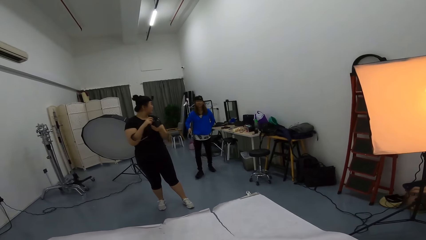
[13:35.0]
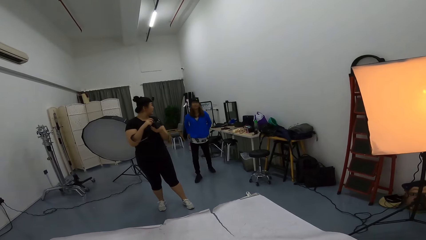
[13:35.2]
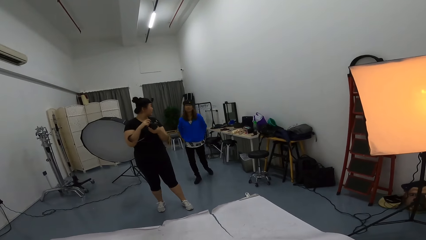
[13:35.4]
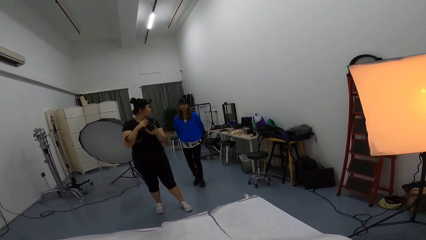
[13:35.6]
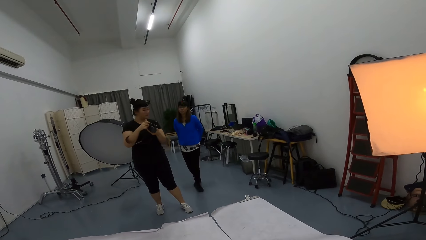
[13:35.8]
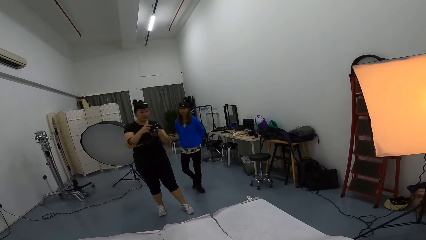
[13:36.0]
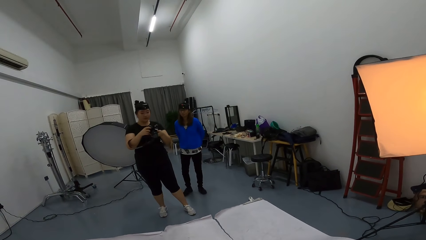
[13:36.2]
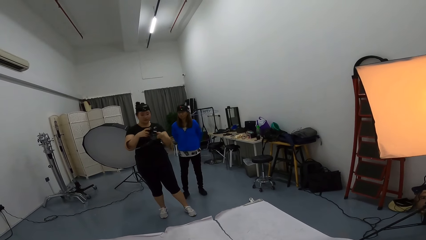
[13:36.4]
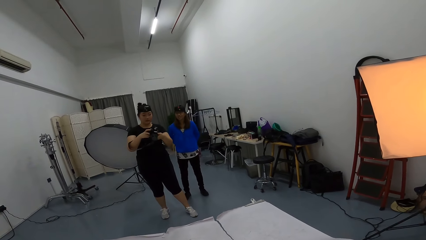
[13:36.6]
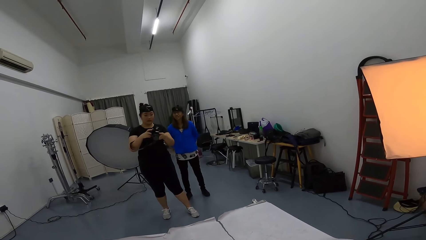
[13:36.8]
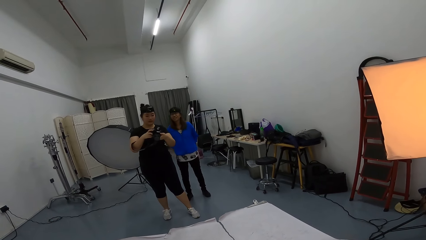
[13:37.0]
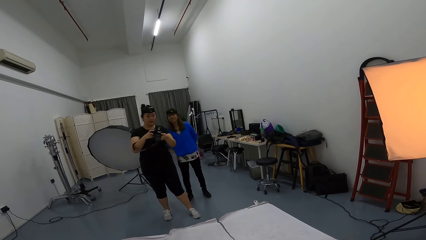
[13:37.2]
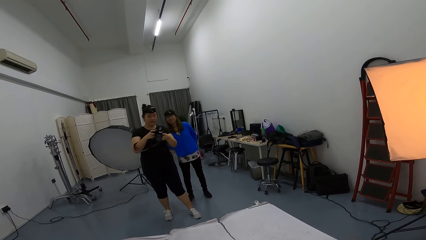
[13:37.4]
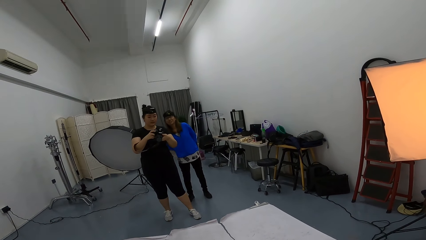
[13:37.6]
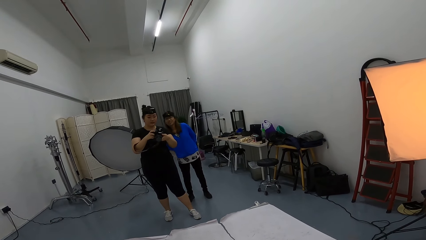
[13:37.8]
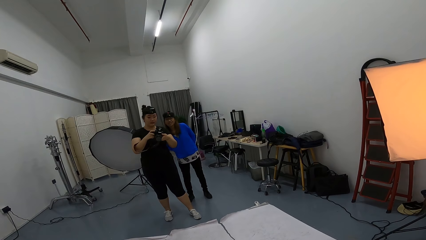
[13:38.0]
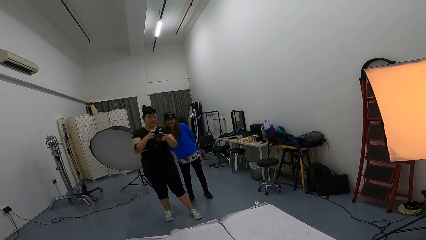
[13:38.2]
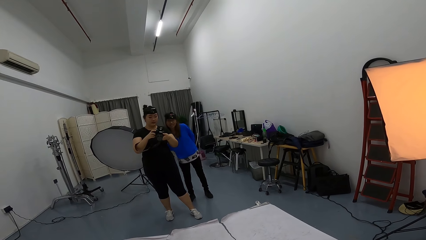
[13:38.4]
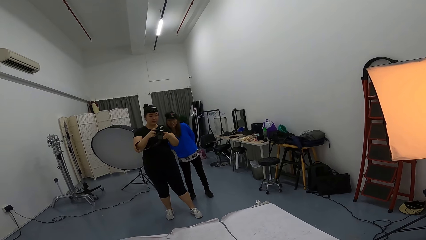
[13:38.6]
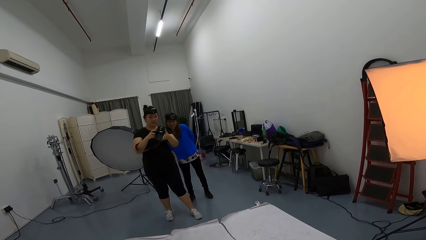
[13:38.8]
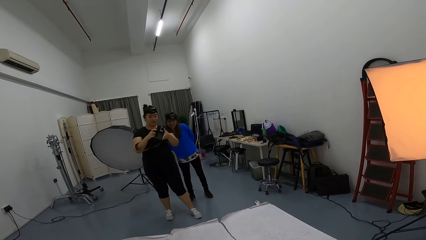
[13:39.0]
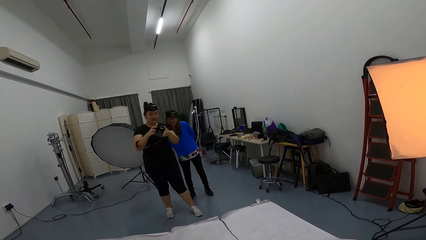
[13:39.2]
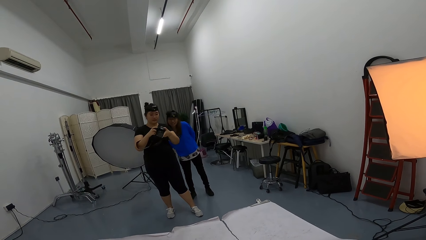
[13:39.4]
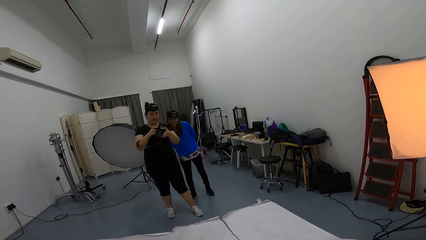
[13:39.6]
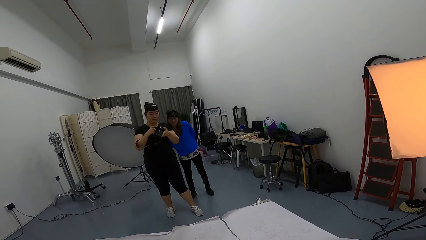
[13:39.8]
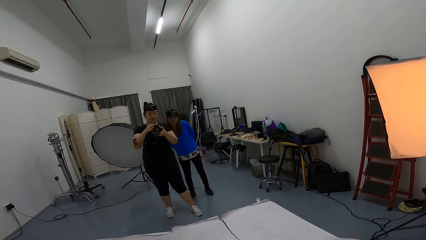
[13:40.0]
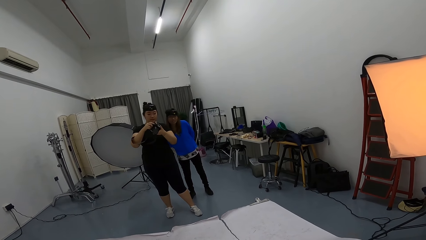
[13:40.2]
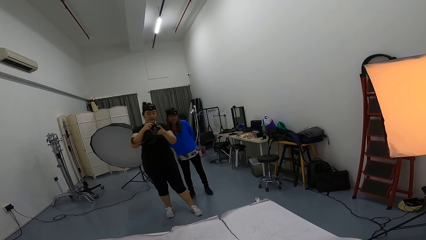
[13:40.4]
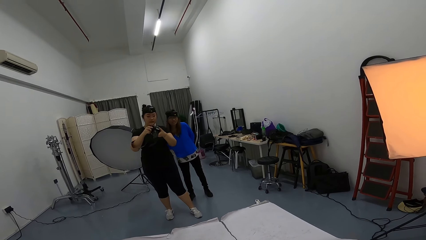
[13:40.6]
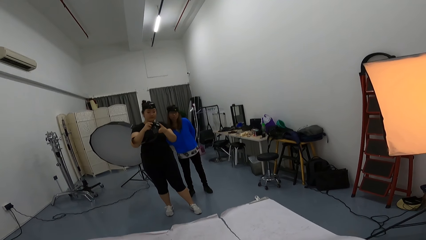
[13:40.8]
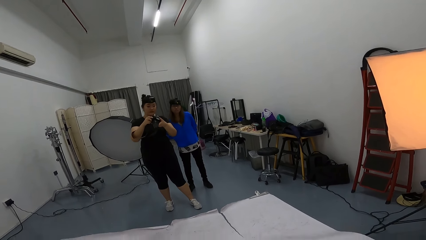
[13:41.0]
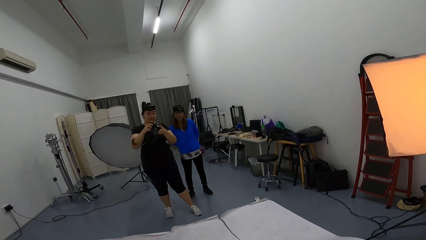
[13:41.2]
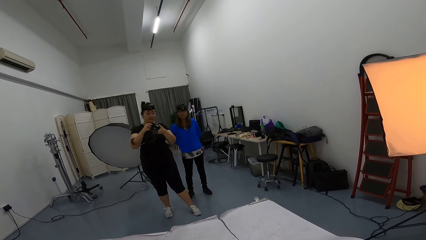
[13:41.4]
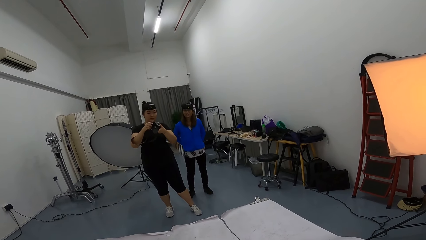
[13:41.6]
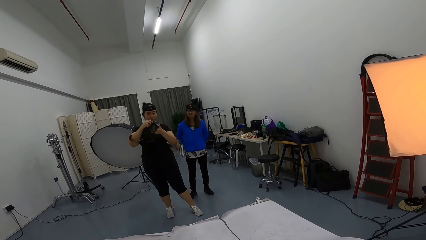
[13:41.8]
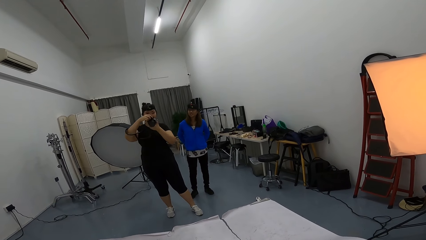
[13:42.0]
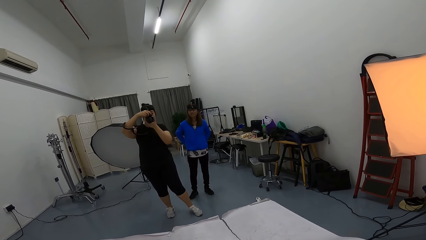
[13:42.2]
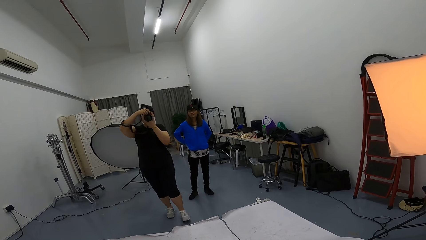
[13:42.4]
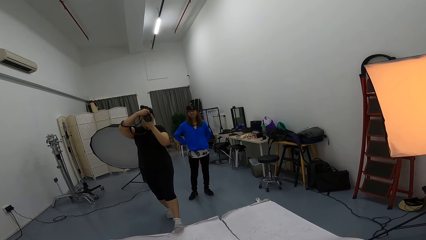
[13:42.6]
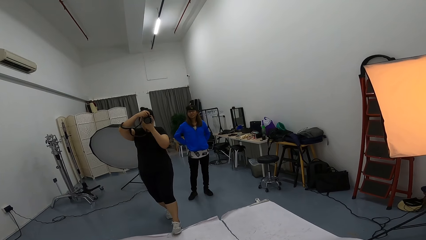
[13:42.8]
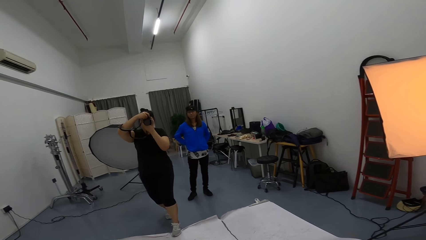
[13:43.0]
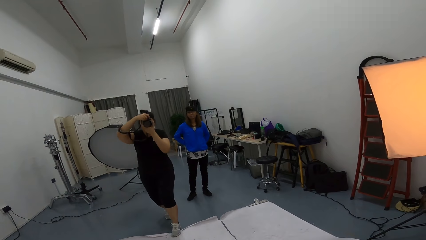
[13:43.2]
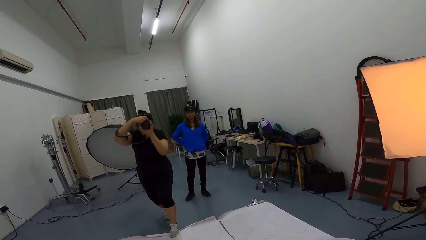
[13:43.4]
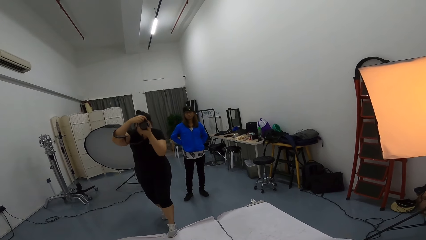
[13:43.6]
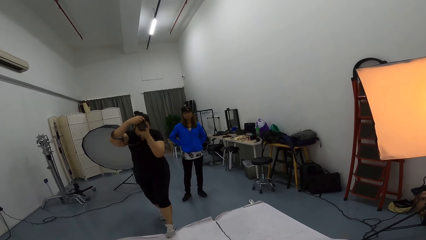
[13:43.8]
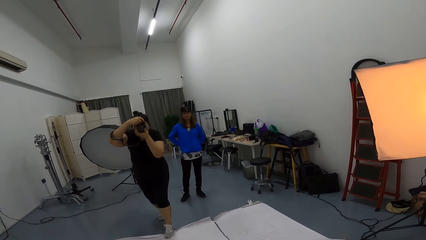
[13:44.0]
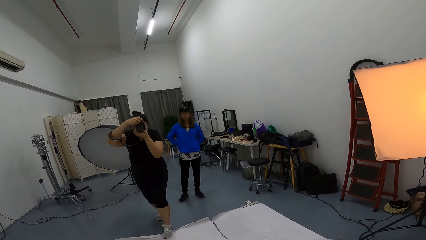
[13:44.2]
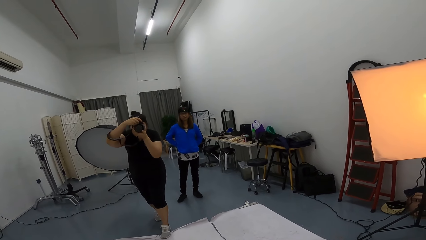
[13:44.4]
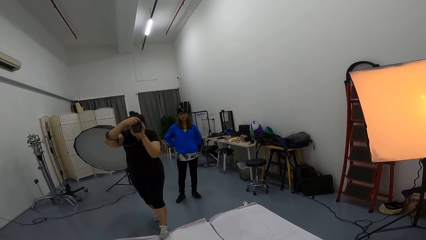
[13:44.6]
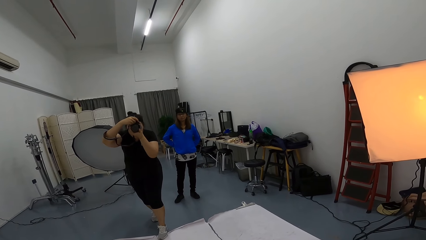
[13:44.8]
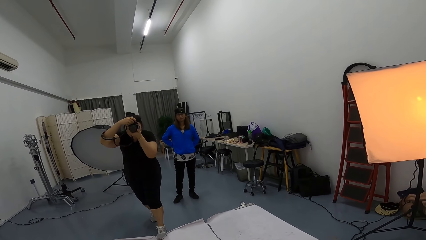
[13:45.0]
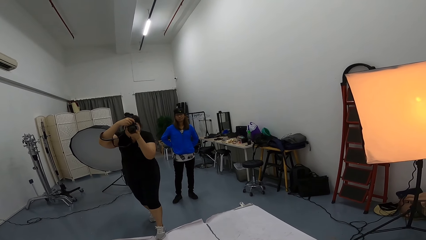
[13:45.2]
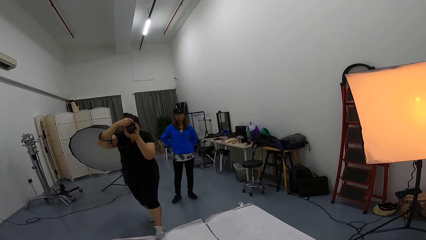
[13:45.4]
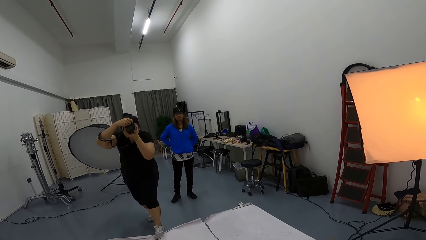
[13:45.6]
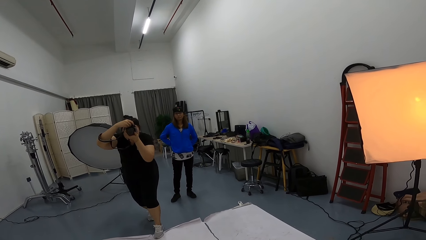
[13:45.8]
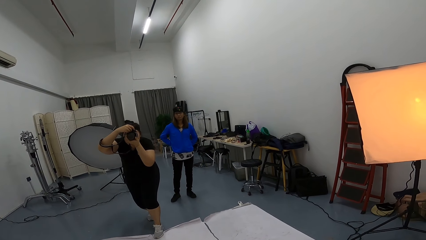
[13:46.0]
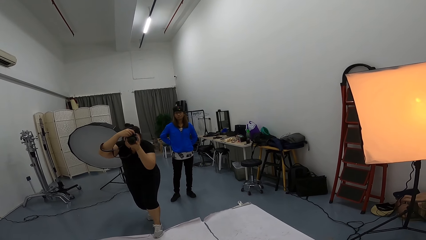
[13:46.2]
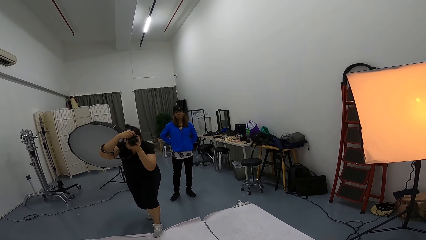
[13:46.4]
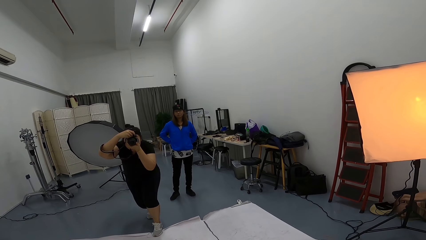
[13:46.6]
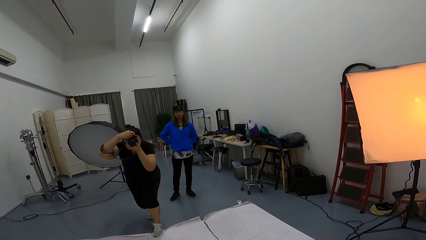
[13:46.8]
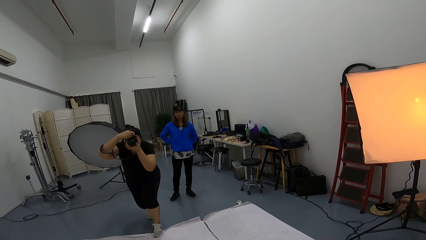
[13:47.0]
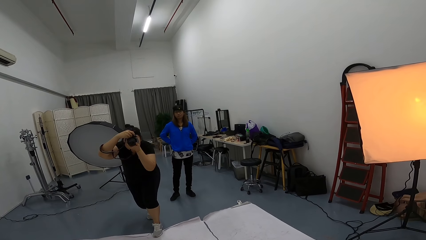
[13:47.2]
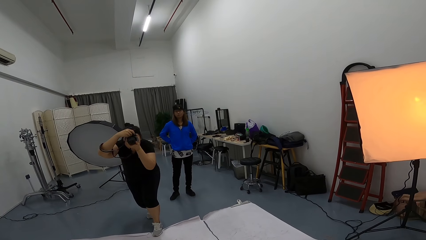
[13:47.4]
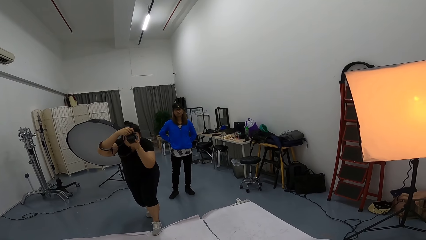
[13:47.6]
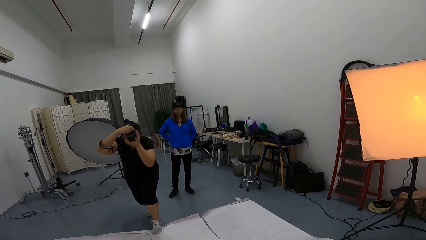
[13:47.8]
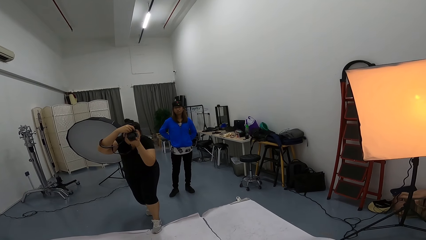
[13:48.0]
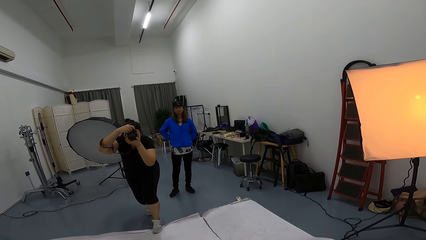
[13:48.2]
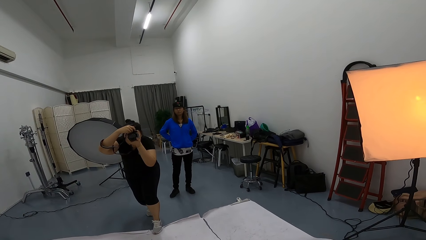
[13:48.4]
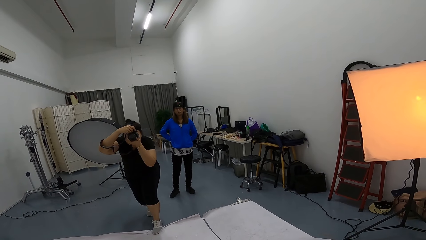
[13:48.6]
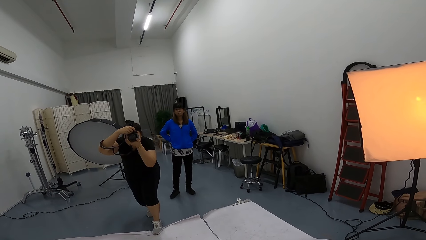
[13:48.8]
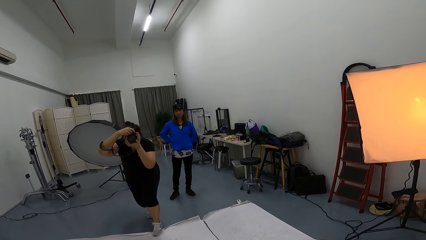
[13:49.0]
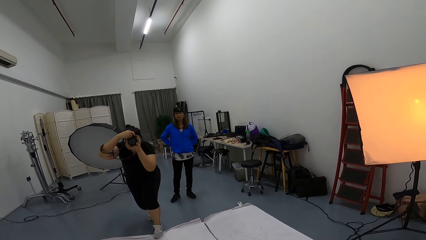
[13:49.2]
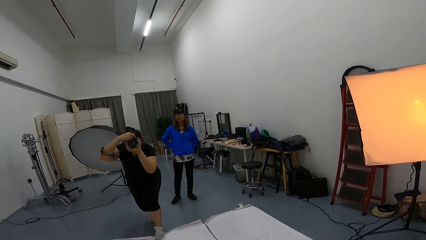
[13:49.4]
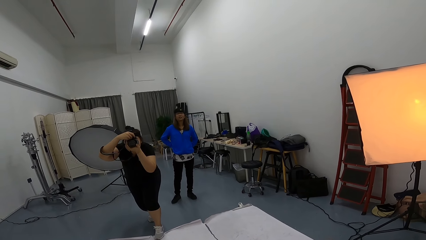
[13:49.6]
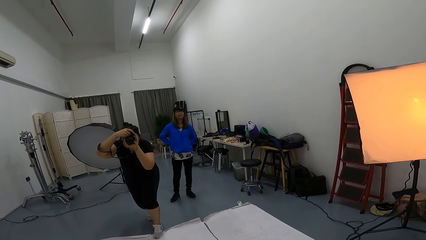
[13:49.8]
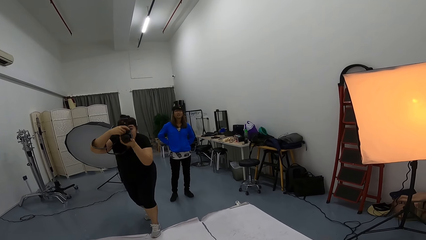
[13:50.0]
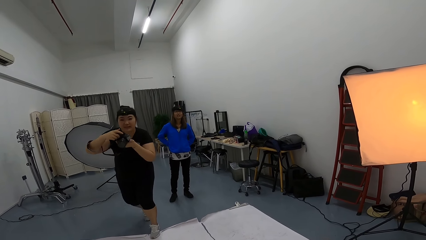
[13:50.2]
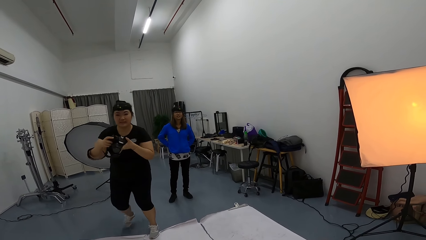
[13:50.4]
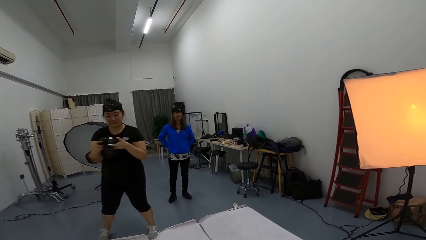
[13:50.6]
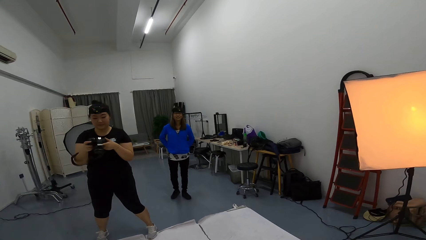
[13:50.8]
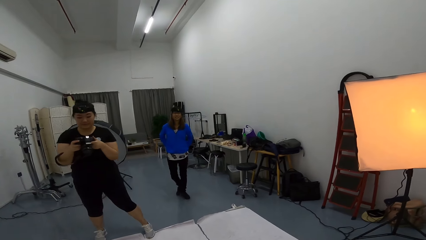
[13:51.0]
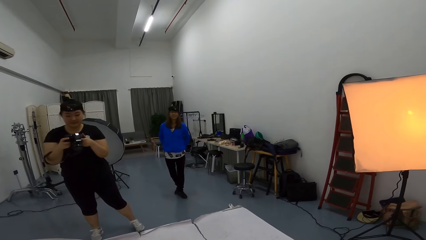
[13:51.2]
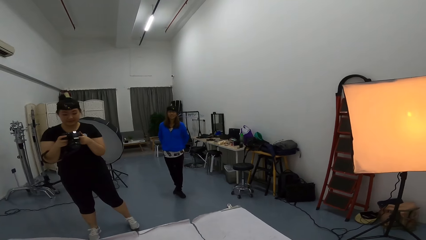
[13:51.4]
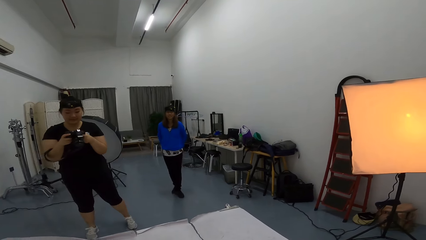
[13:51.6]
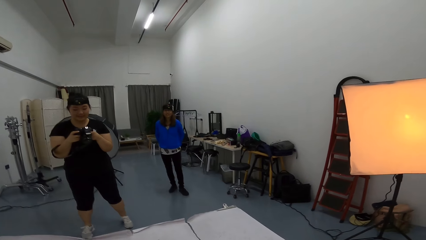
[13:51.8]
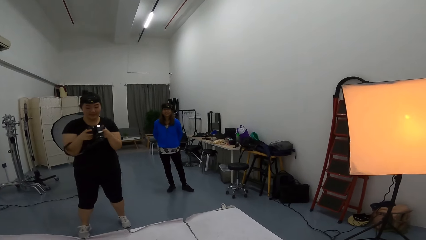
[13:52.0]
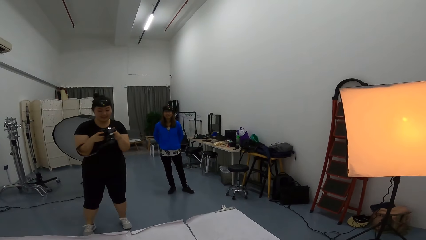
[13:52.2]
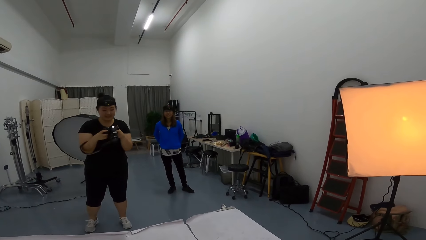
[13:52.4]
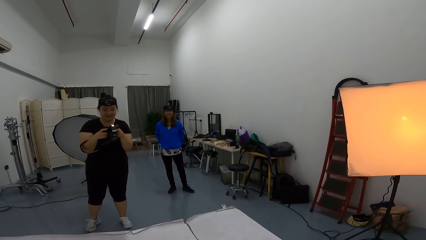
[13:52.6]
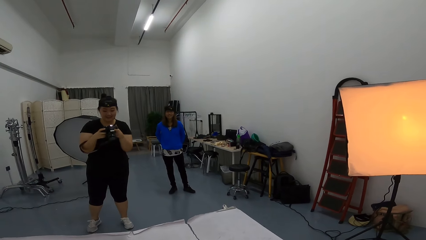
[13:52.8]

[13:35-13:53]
A lady walks around. Another lady shares the photos with the first lady. The other lady talks to the first lady. The other lady takes a photo of the camera wearer with the camera. A woman kneels down to take pictures in the studio room. The woman looks at pictures on her camera in the studio room.
